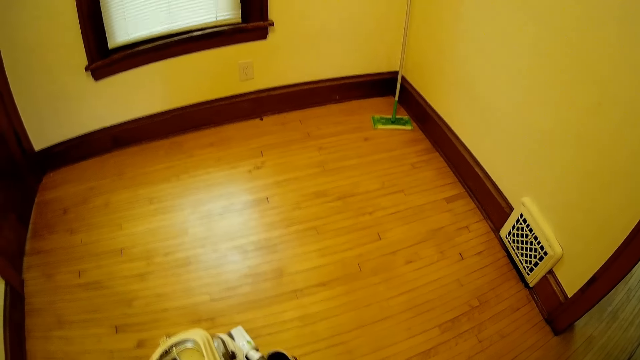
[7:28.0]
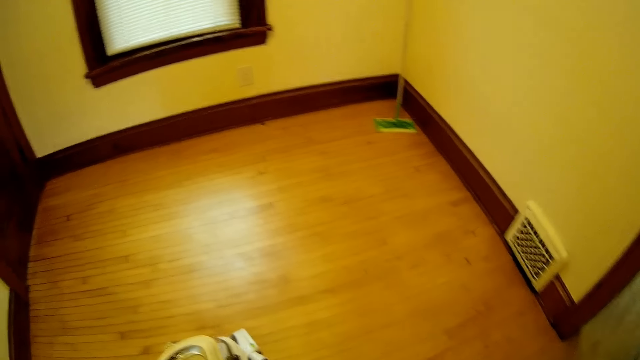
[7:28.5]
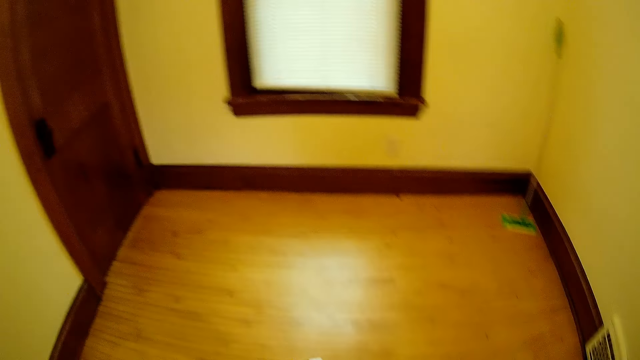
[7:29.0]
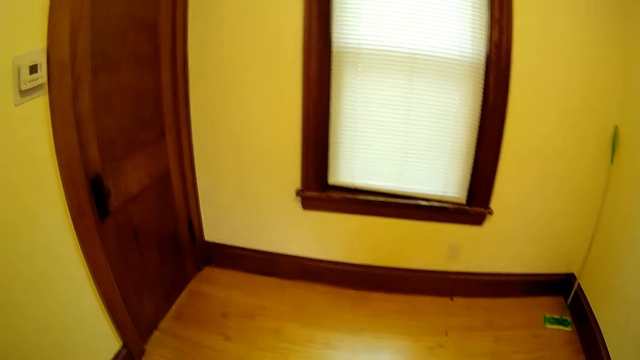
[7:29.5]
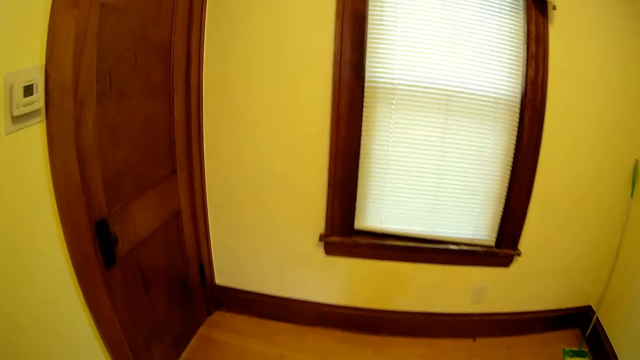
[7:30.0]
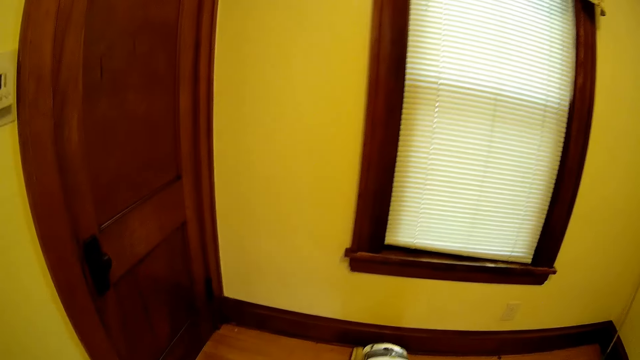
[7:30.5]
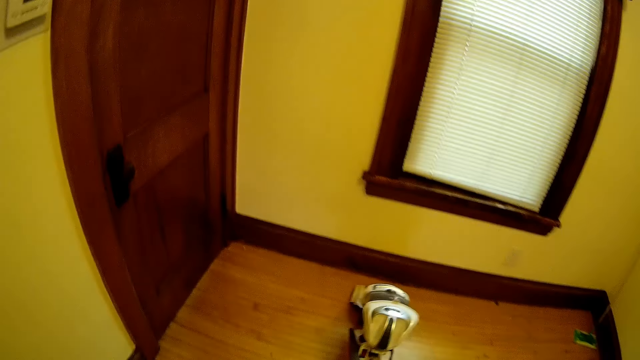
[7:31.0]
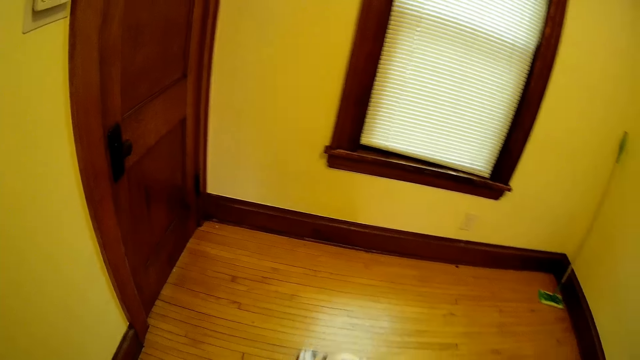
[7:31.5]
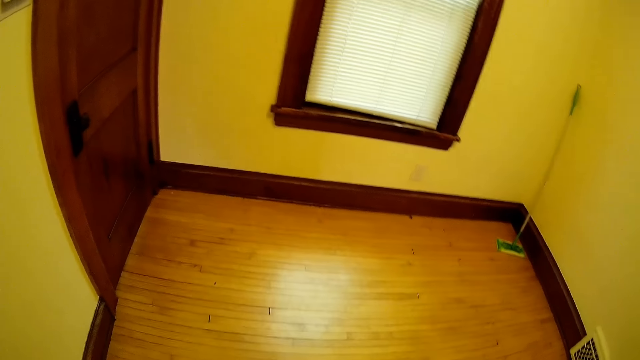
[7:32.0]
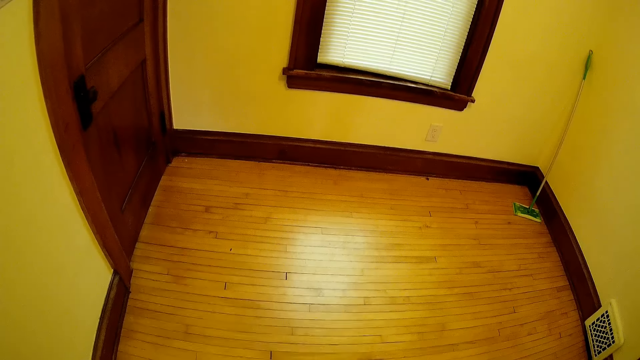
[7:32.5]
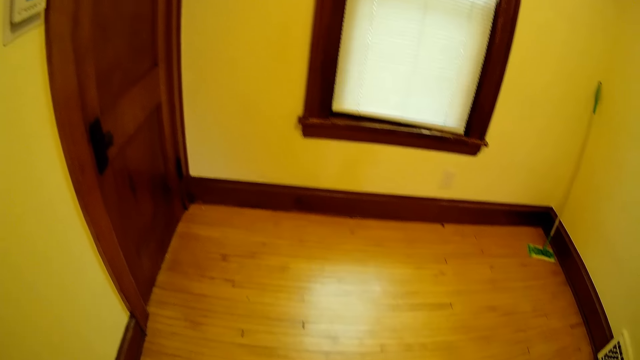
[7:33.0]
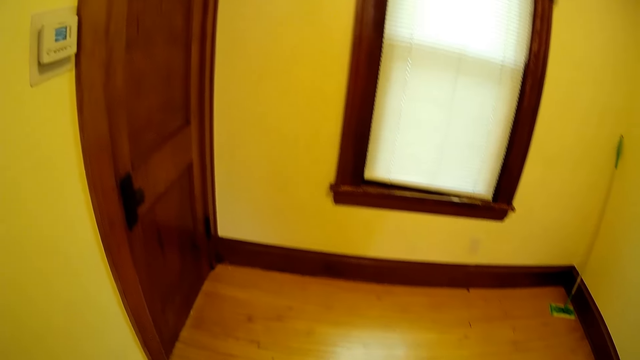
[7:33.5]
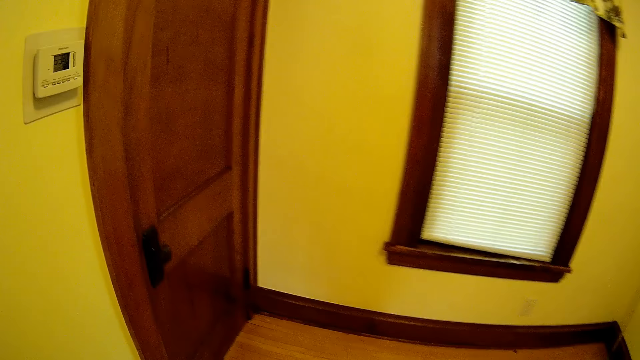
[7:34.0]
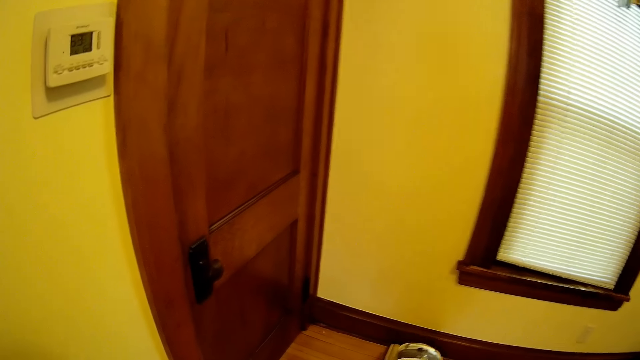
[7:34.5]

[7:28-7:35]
The camera wearer cleans the floor using a vacuum cleaner.

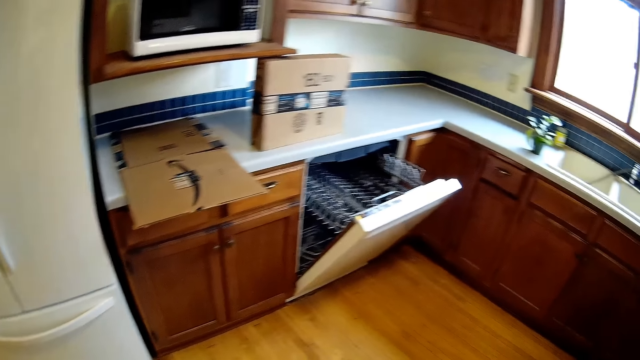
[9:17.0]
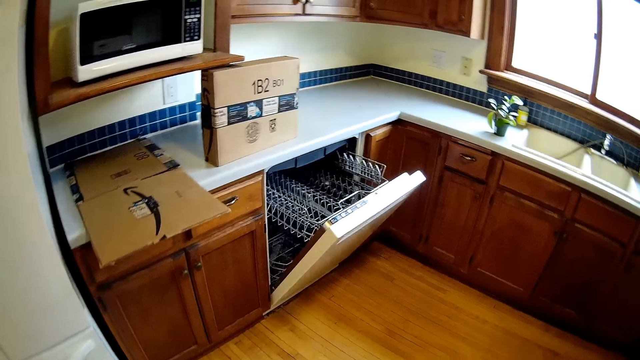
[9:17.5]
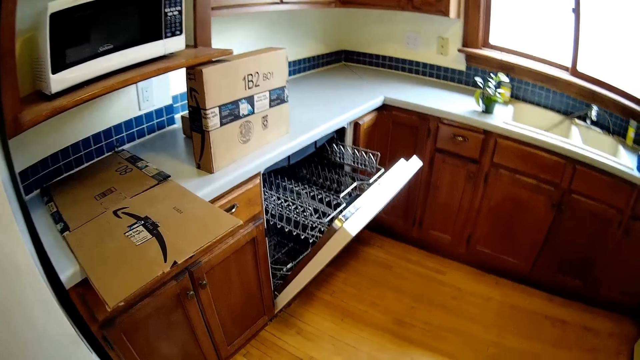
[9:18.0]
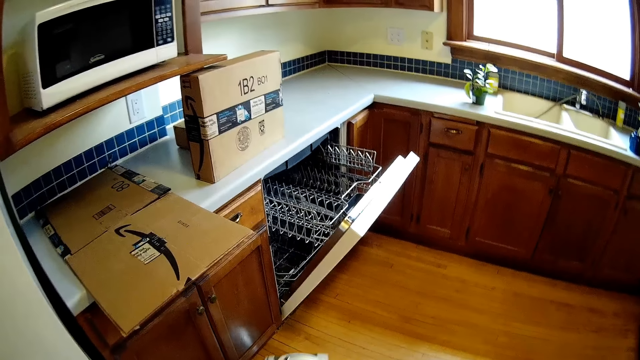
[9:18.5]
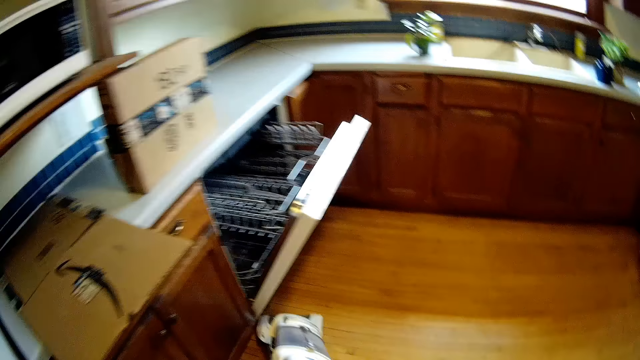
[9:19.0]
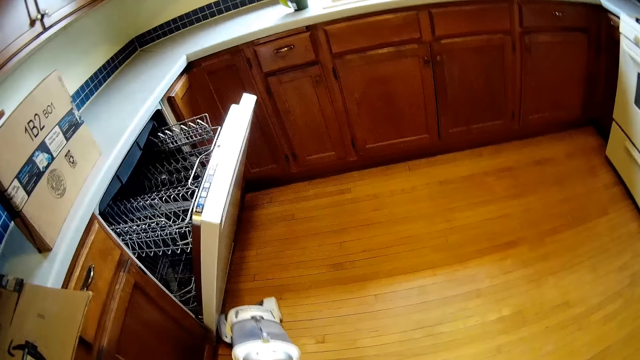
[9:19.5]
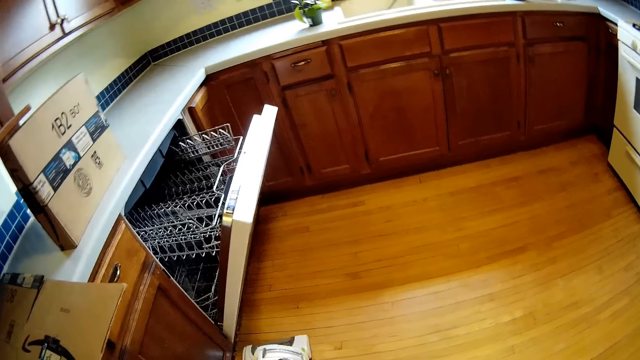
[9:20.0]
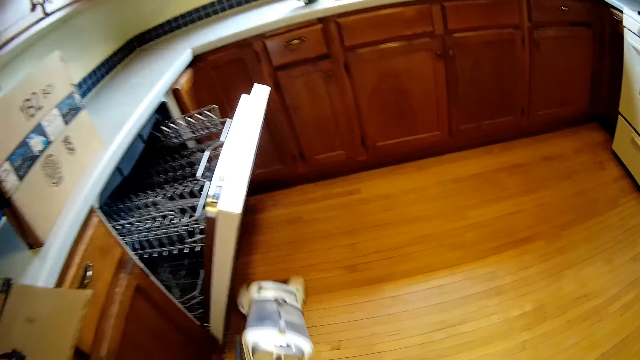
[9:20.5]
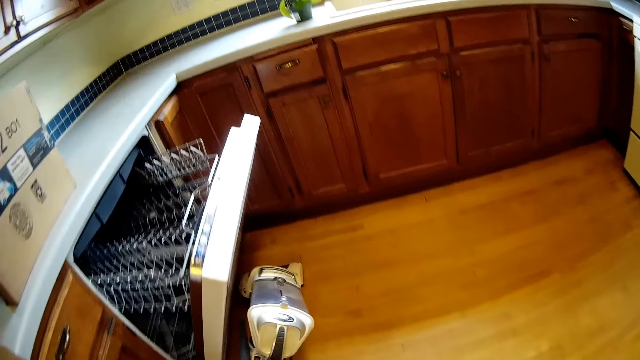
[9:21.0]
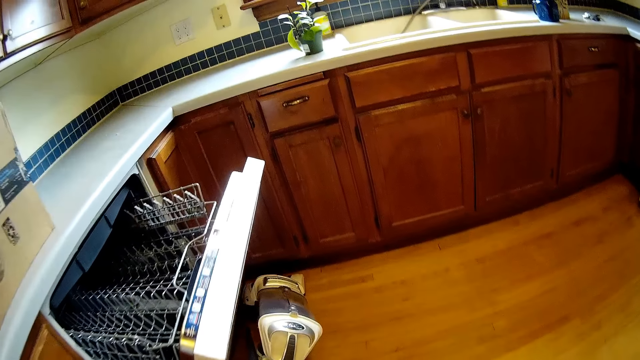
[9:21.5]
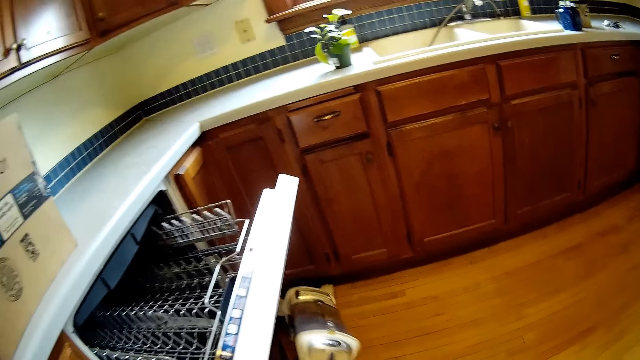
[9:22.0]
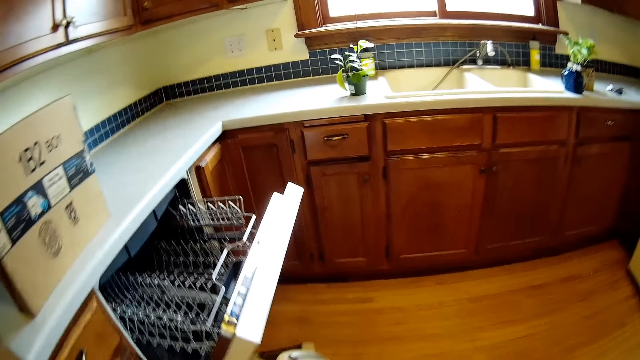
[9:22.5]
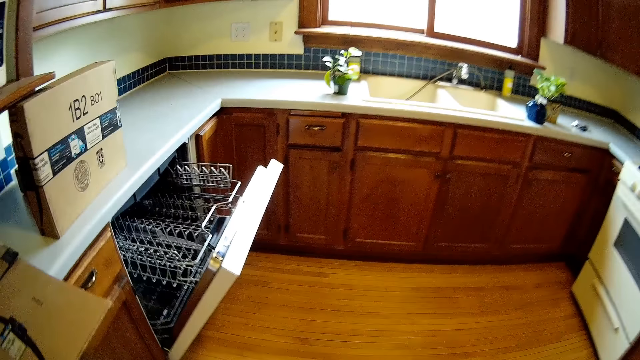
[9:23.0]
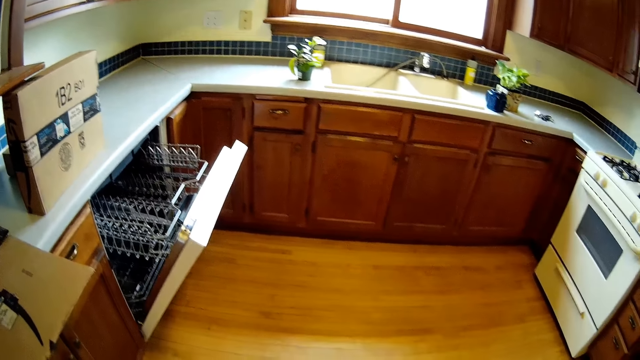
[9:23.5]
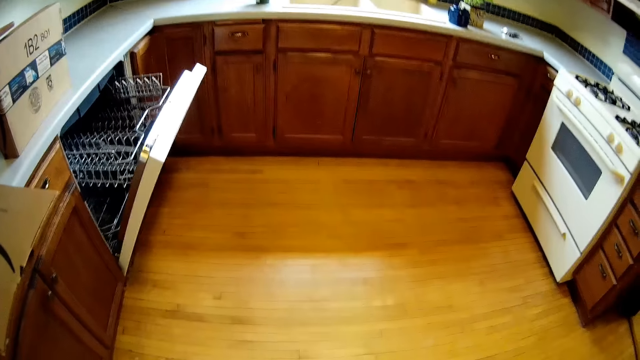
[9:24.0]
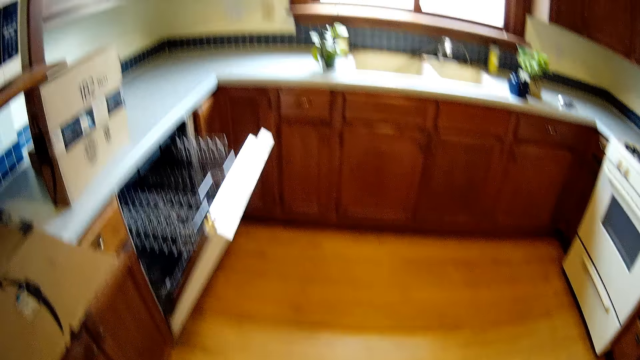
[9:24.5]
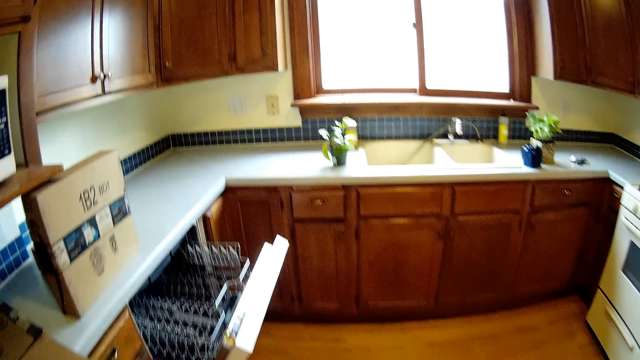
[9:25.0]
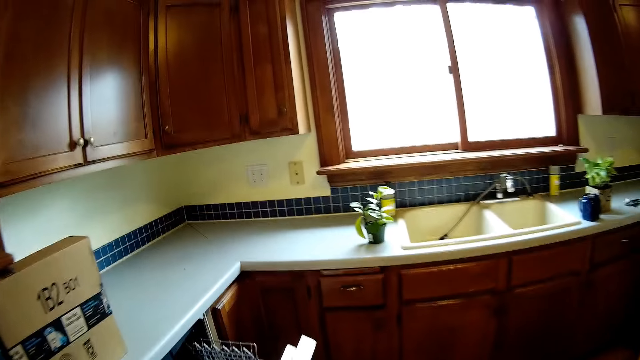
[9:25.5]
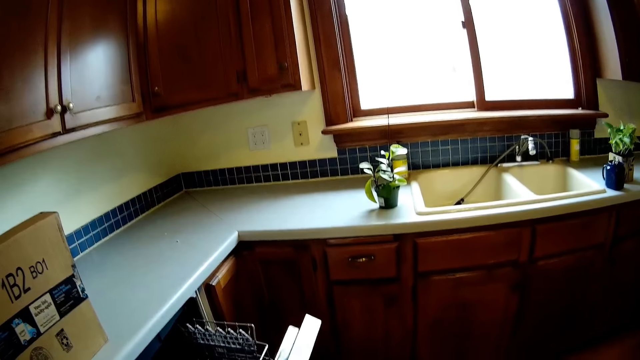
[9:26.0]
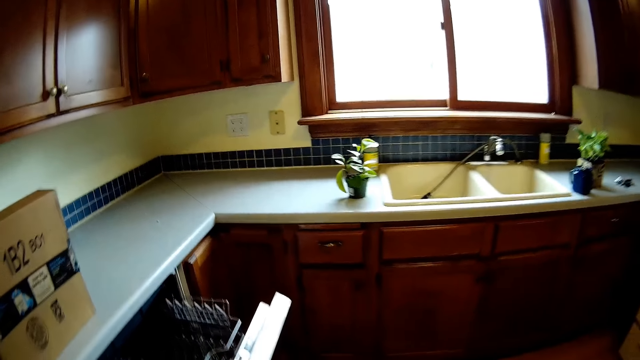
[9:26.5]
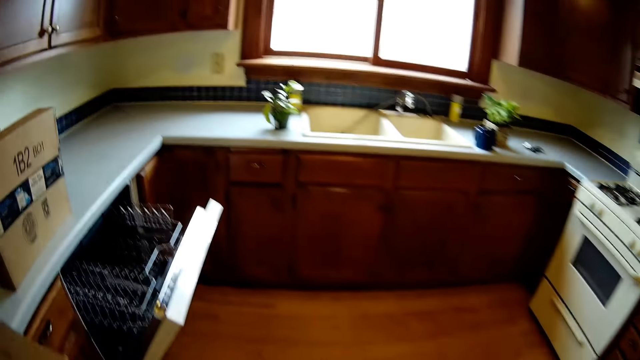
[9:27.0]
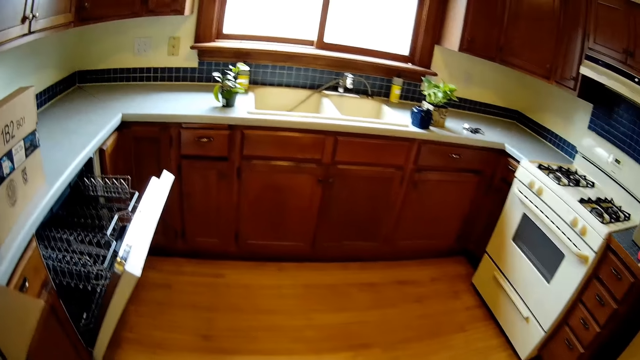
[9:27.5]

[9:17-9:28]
The camera wearer sprays cleaning solution. They vacuum the floor.

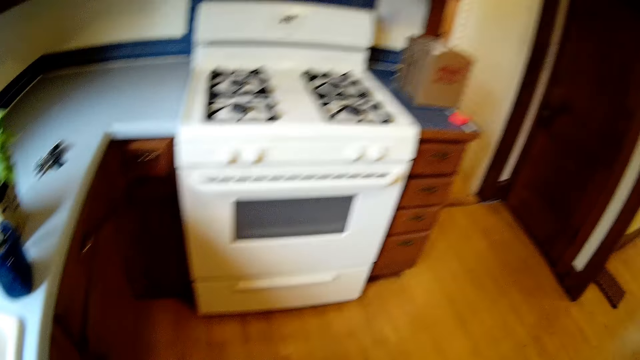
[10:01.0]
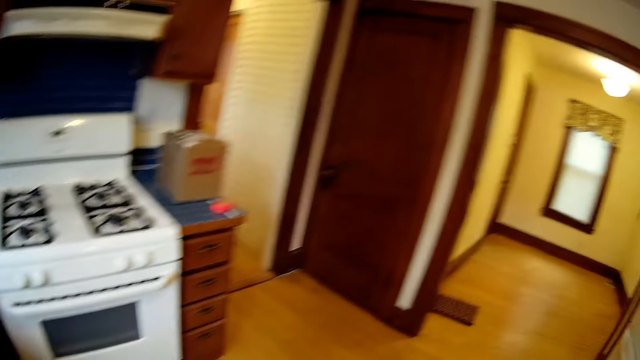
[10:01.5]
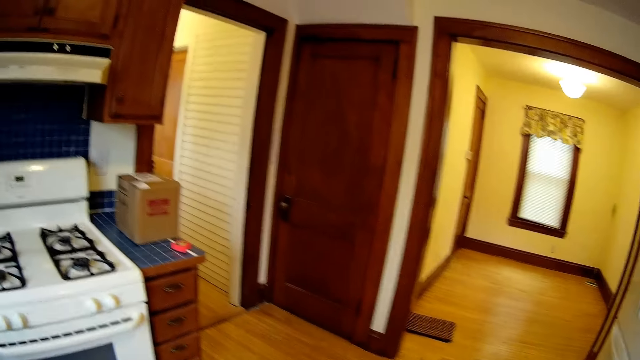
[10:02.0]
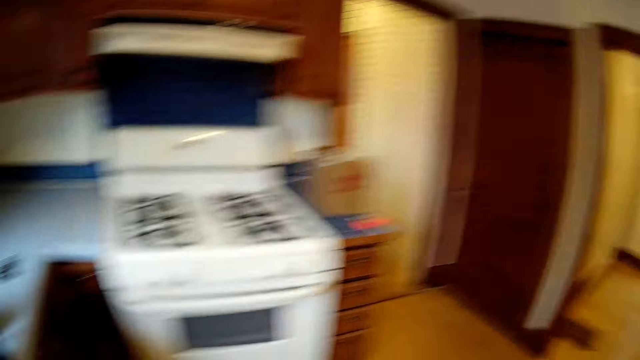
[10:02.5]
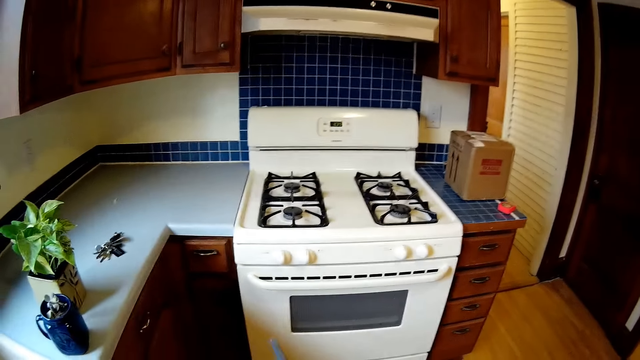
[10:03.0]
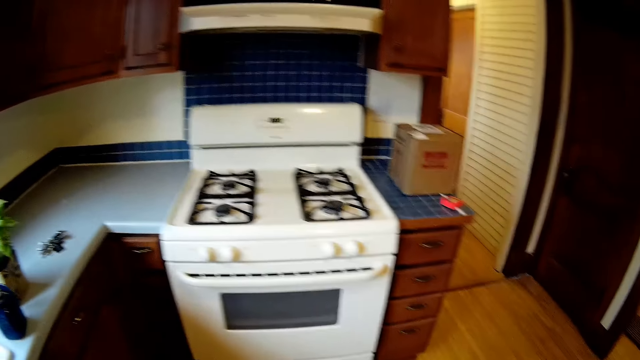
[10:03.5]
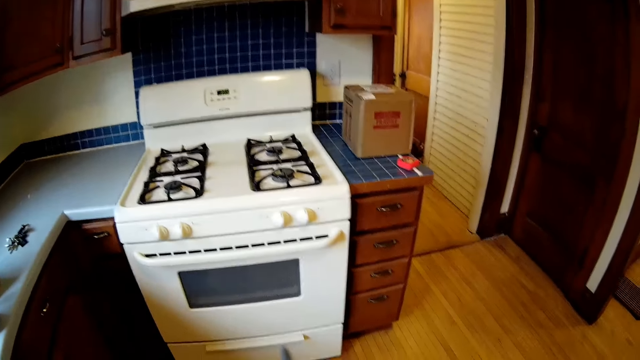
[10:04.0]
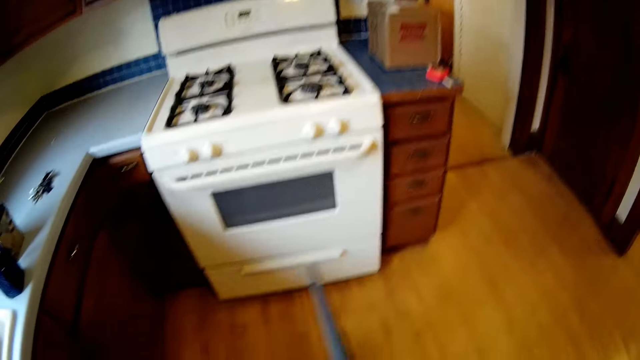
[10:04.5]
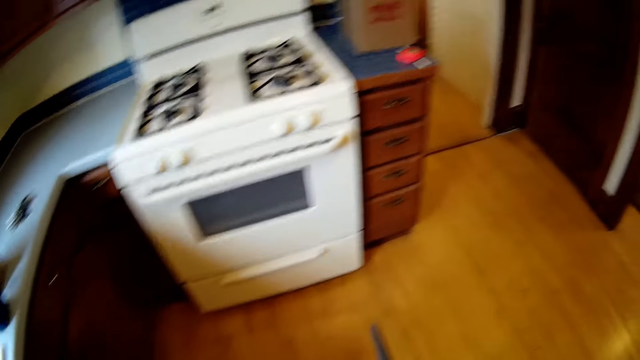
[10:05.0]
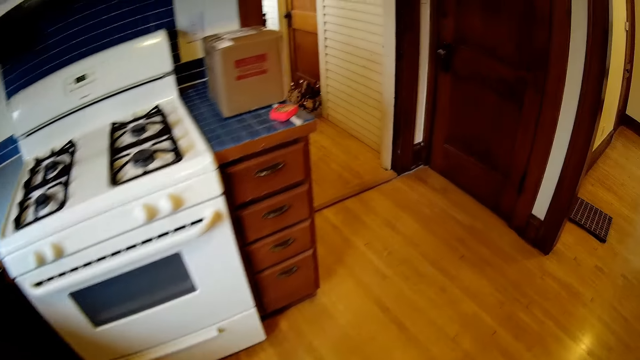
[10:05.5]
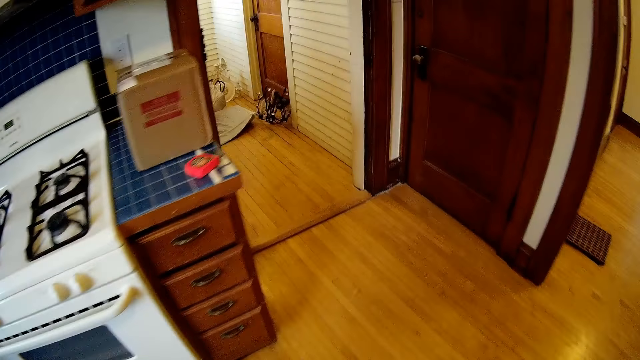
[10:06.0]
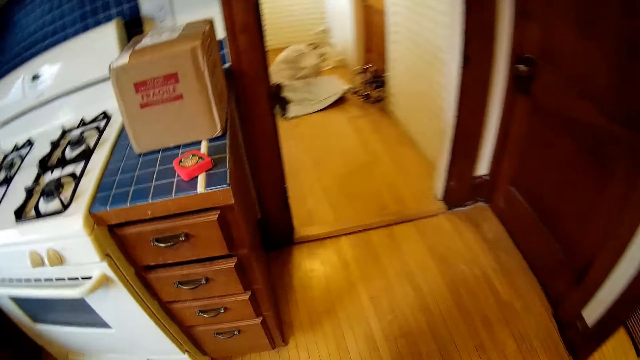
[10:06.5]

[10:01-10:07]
The camera wearer holds a vacuum cleaner with his right hand.
